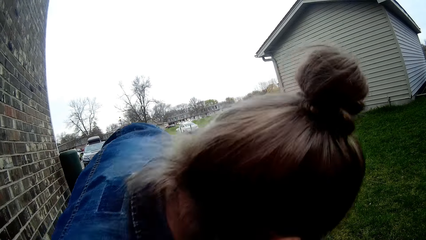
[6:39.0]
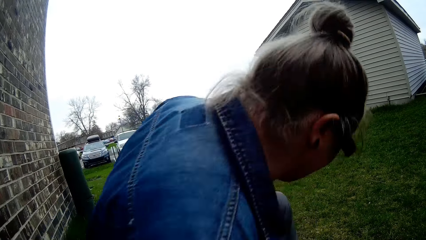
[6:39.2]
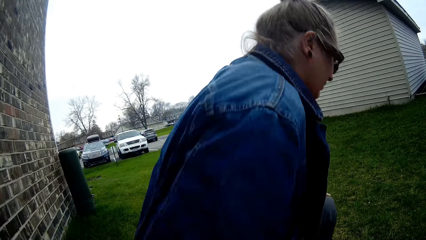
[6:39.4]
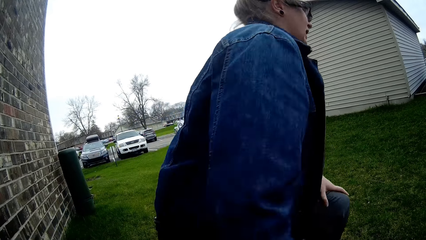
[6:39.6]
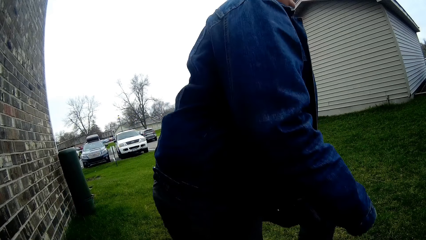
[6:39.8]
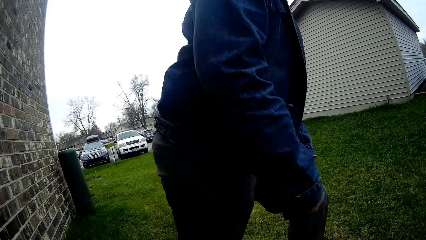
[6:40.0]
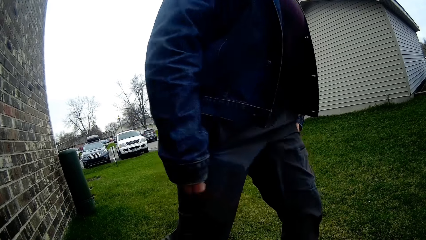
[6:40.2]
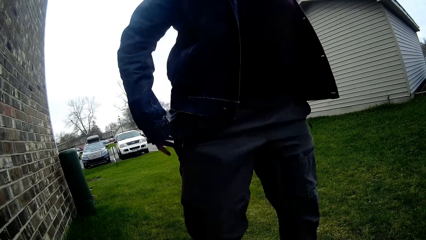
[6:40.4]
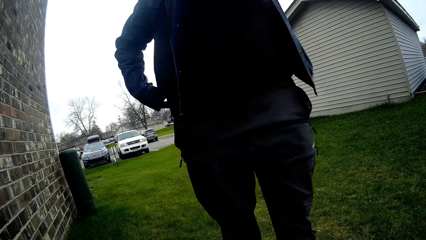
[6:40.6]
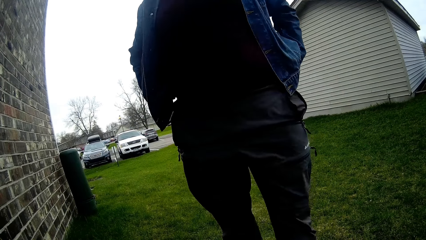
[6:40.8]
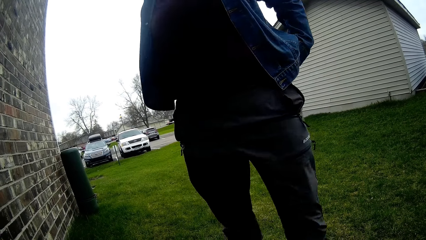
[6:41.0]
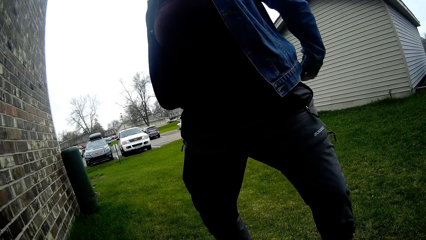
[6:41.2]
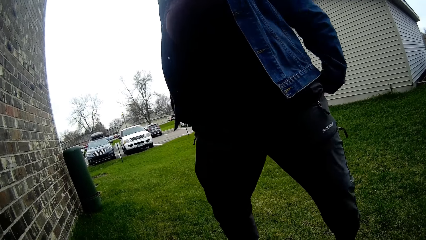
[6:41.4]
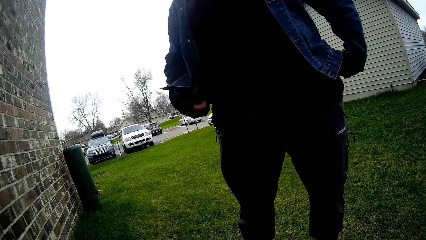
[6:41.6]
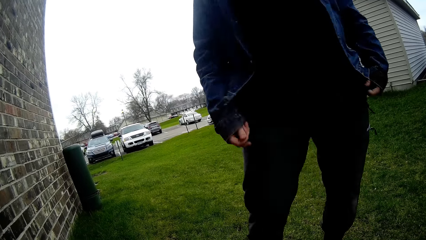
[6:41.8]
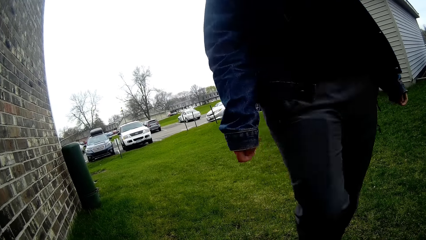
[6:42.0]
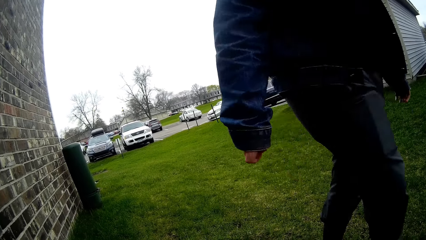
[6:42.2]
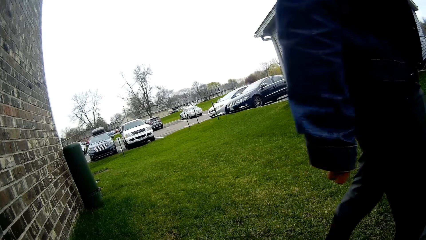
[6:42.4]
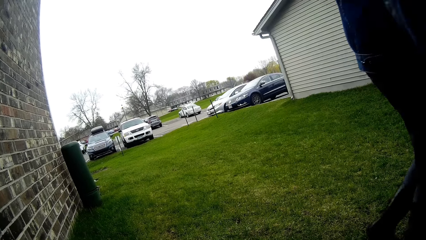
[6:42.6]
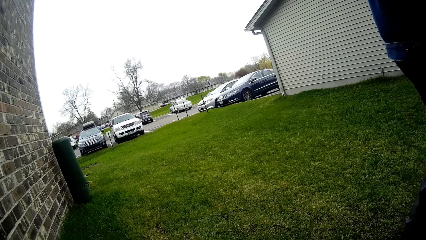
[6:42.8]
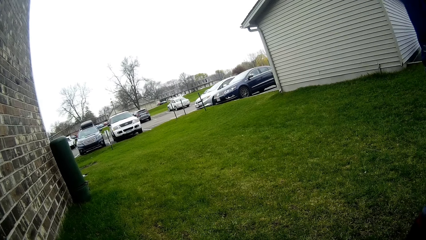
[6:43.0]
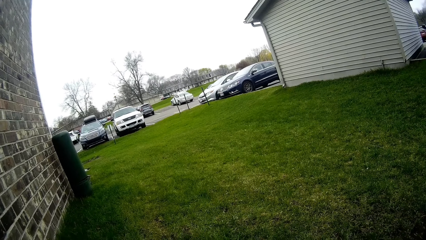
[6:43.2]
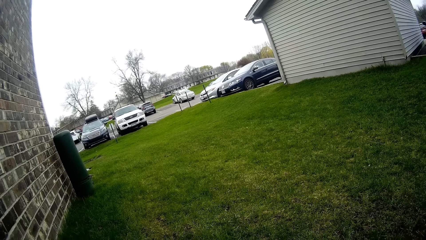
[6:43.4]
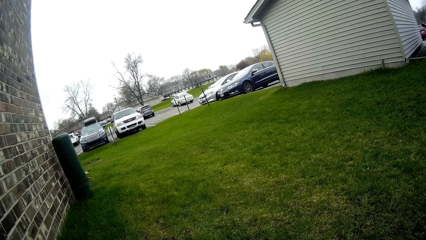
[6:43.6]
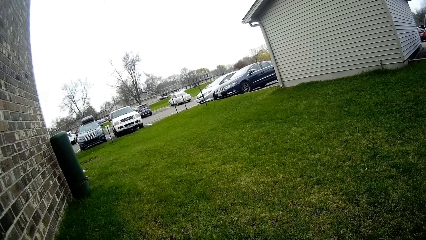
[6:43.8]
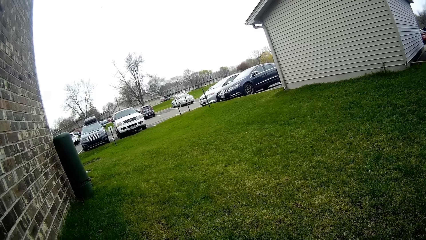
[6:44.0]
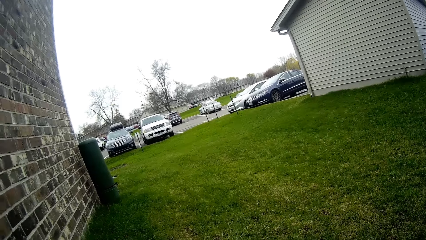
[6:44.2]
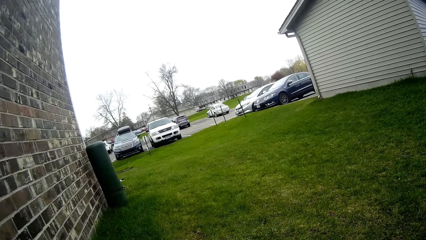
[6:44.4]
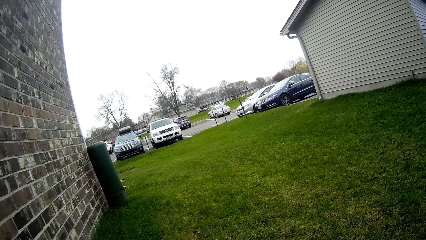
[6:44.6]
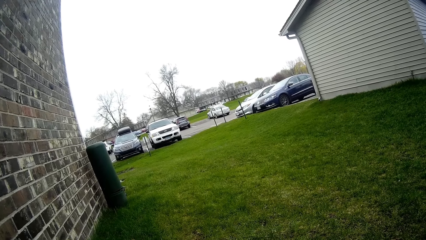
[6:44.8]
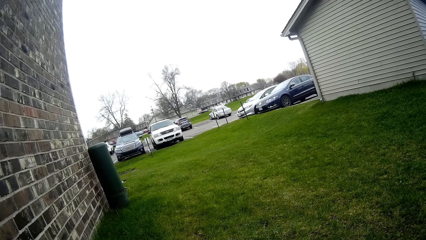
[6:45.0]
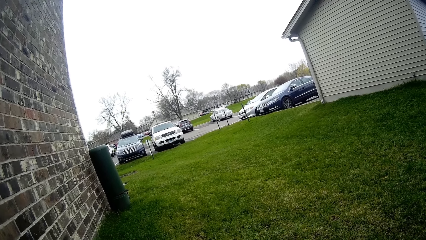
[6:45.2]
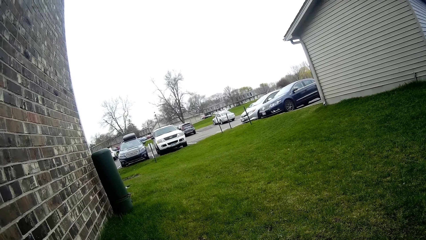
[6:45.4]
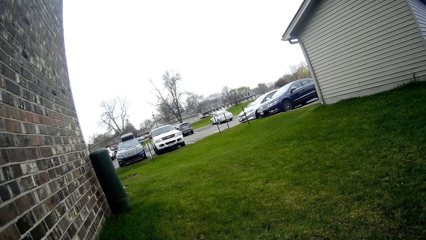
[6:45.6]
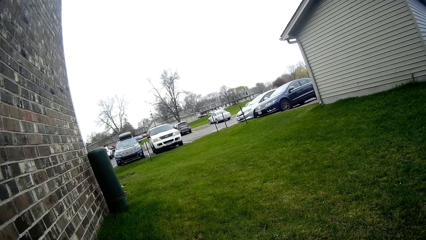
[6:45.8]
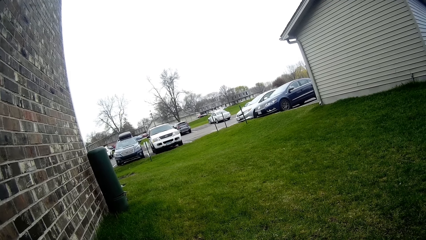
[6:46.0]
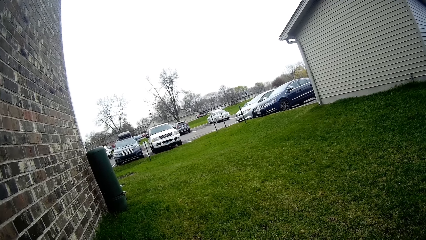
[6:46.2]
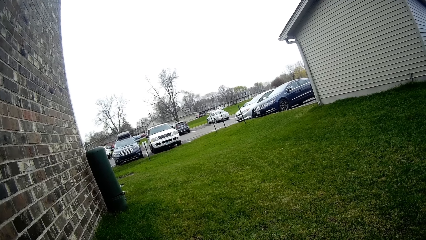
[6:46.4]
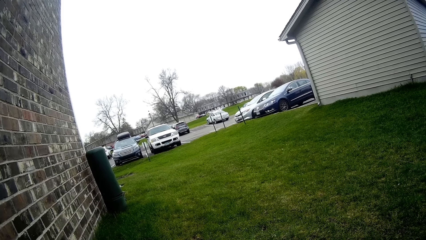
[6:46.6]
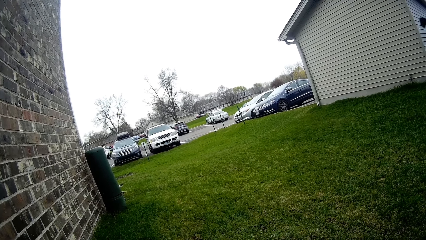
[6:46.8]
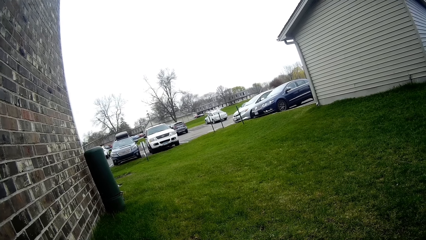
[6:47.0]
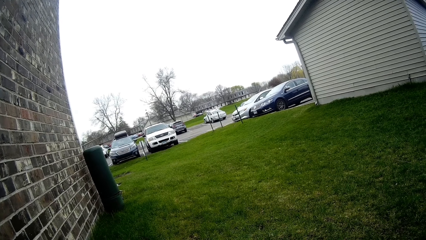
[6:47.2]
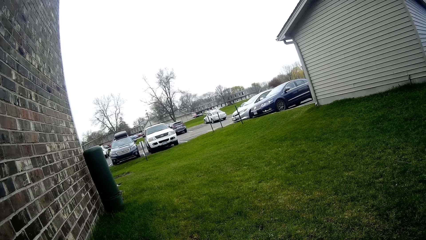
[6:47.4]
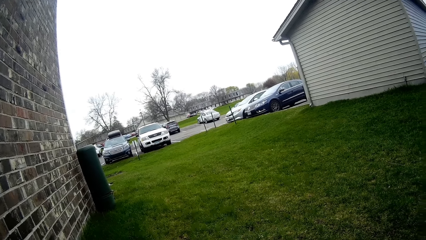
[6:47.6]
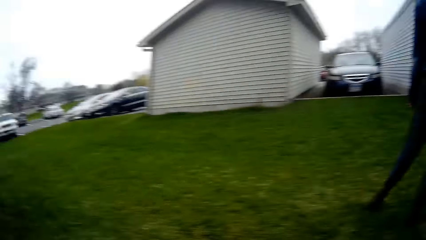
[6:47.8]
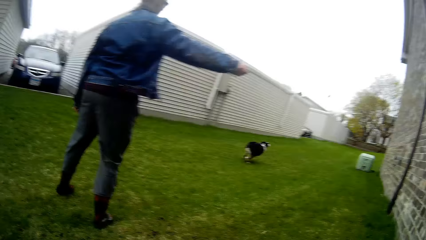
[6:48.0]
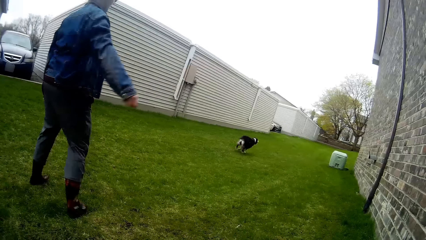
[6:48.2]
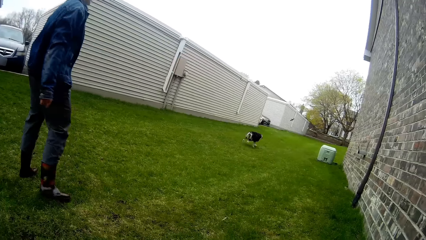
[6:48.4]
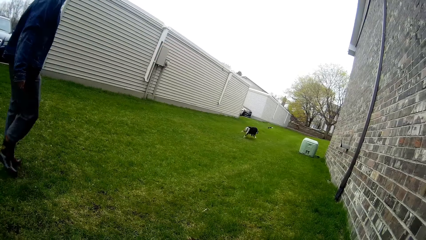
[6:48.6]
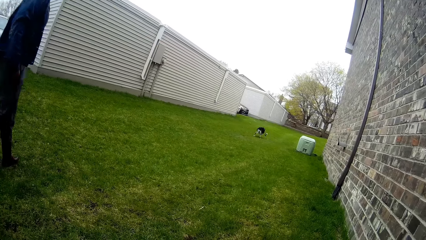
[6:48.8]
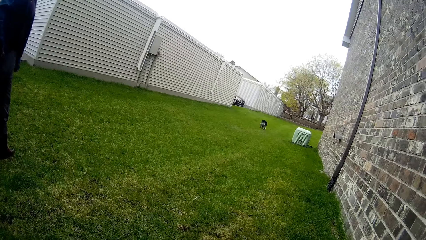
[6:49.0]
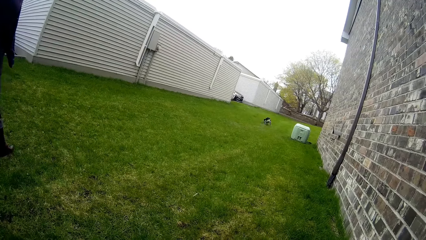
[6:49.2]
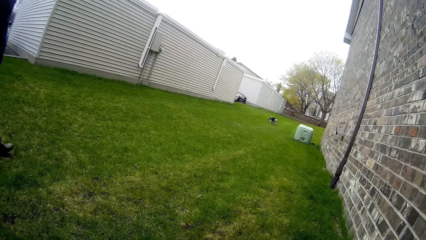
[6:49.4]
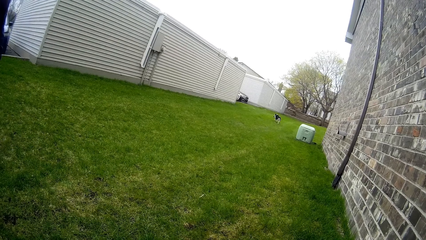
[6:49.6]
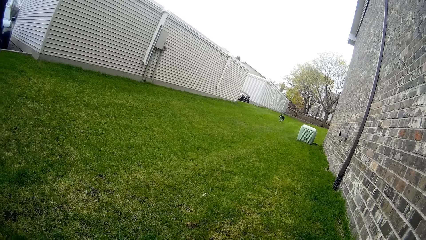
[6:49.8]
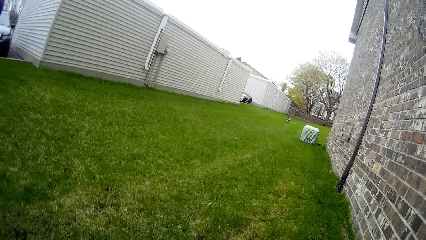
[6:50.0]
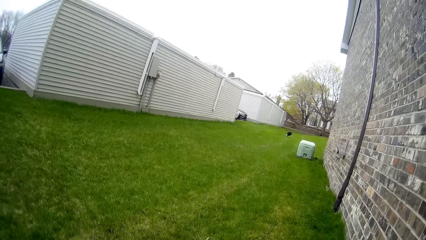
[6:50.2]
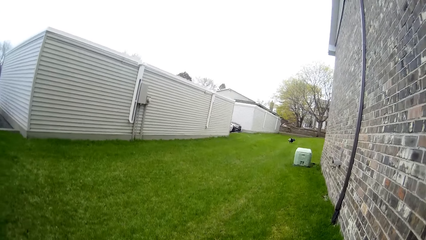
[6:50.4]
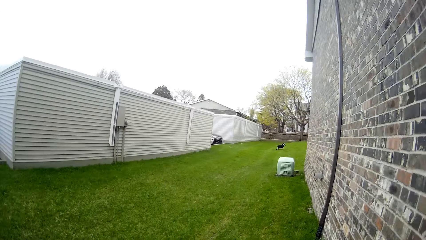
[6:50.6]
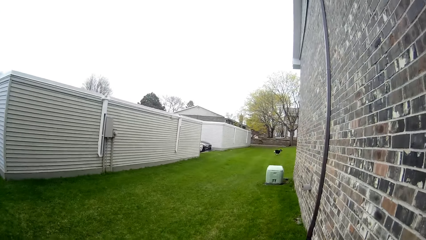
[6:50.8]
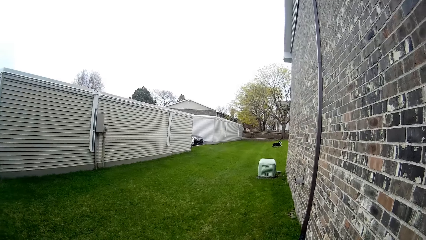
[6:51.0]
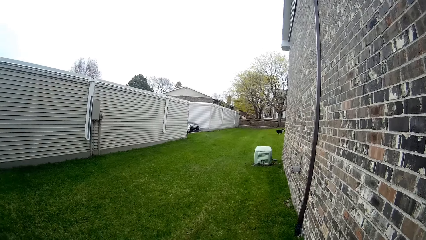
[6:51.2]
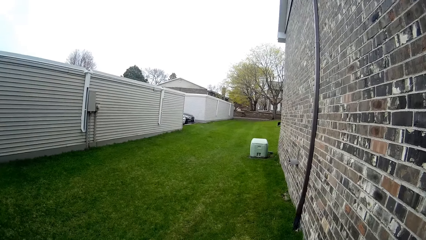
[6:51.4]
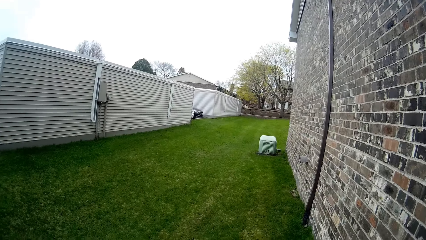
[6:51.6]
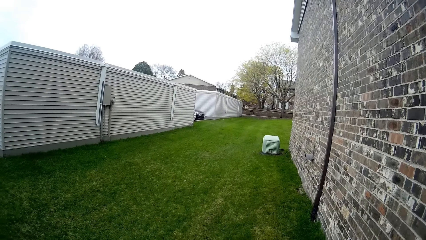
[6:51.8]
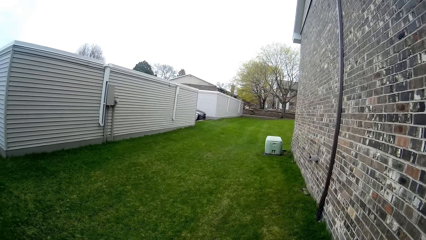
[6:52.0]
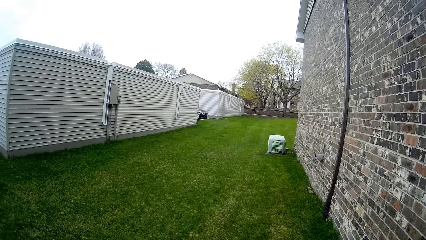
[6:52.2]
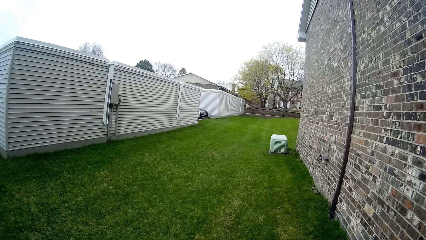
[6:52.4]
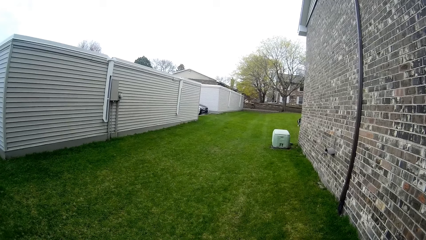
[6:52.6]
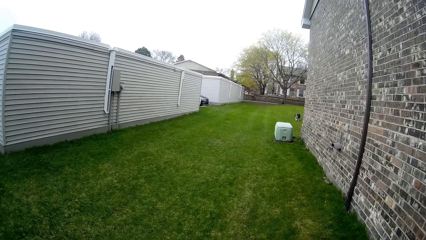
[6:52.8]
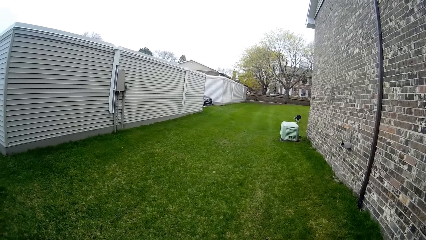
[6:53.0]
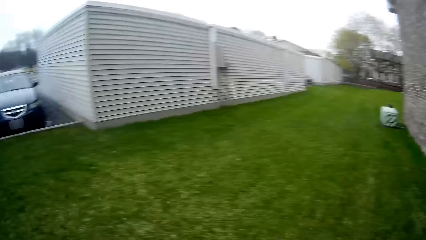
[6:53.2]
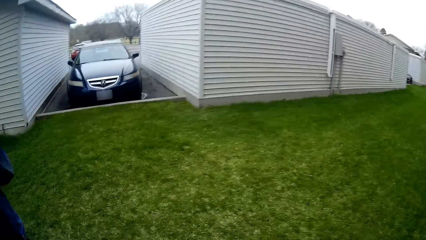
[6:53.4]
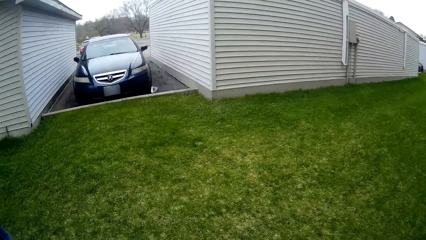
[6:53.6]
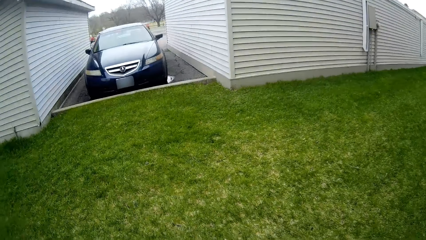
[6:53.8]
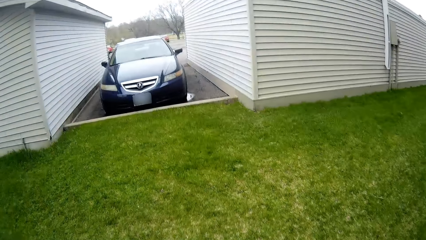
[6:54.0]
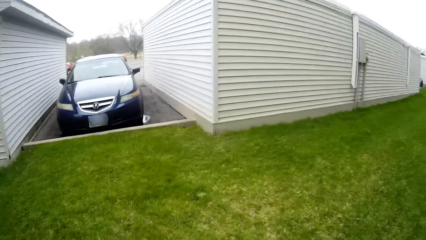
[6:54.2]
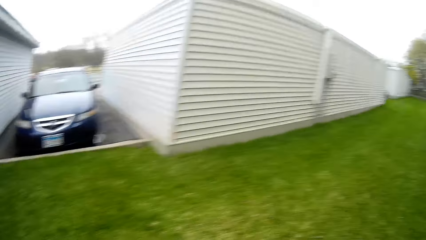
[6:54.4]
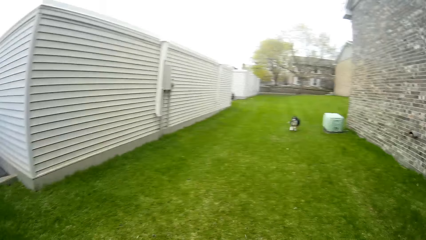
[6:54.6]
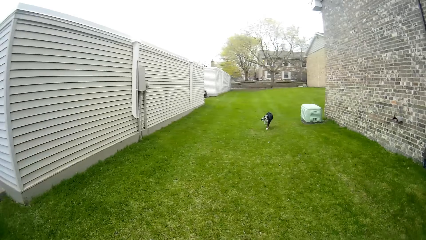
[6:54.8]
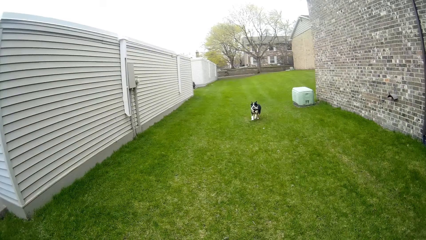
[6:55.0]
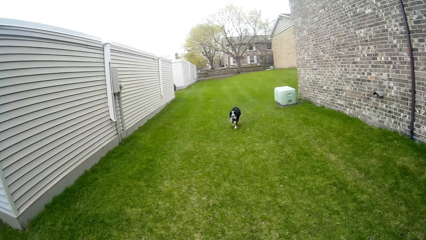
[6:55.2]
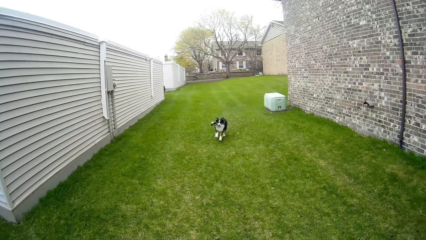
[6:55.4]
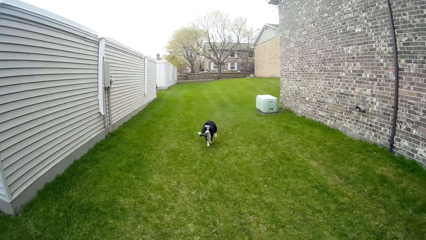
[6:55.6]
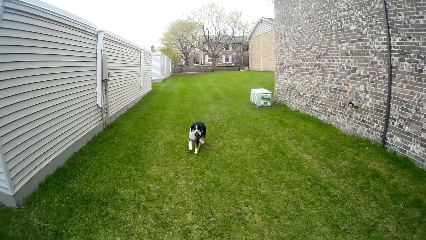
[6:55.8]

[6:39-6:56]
The woman throws the dog toy with her right hand.
